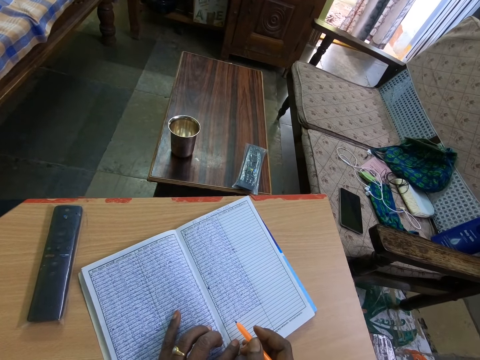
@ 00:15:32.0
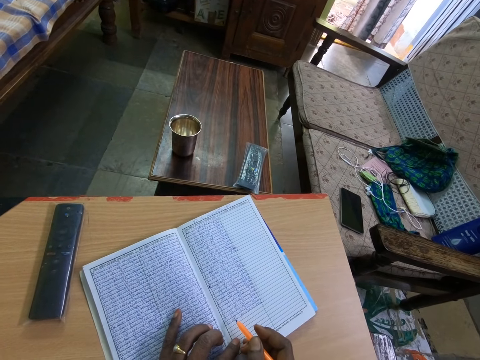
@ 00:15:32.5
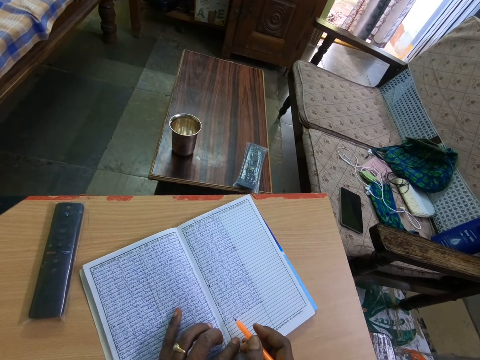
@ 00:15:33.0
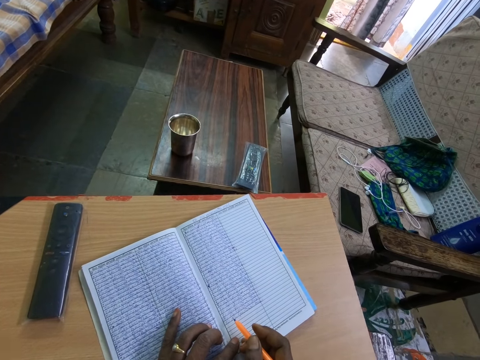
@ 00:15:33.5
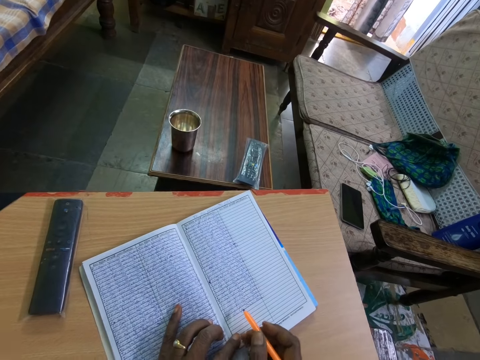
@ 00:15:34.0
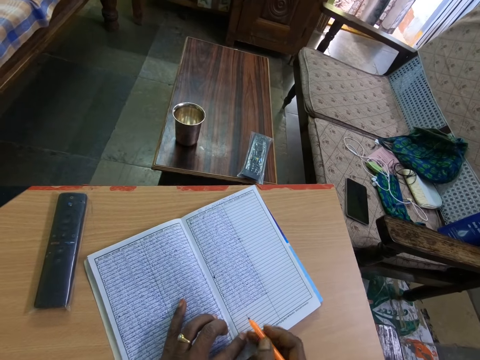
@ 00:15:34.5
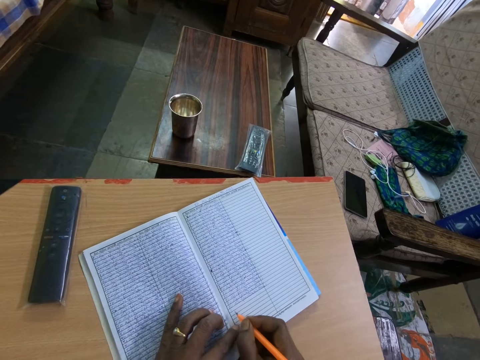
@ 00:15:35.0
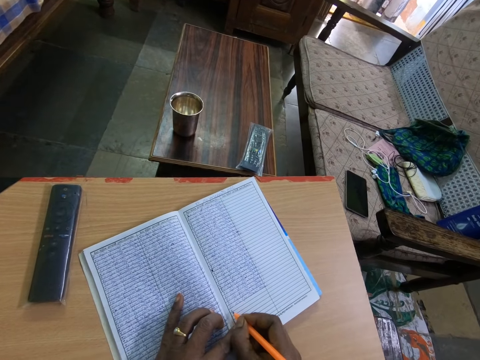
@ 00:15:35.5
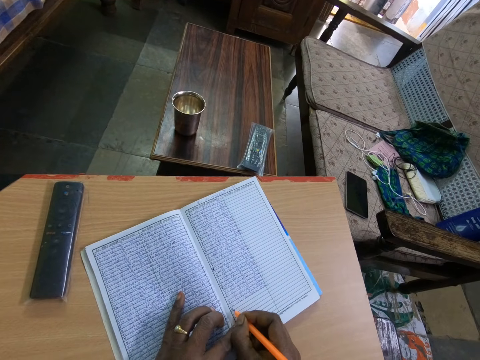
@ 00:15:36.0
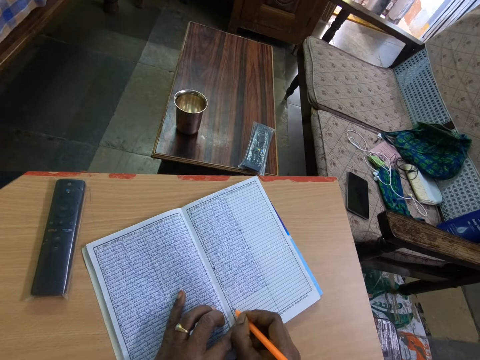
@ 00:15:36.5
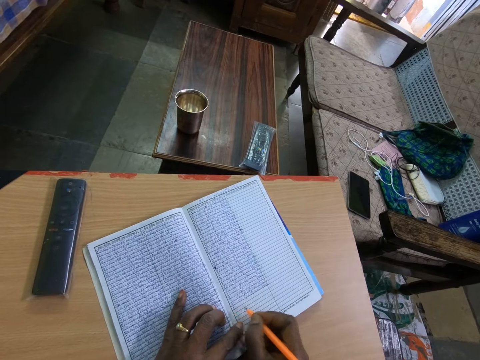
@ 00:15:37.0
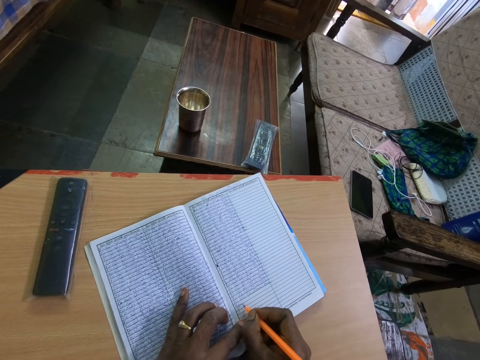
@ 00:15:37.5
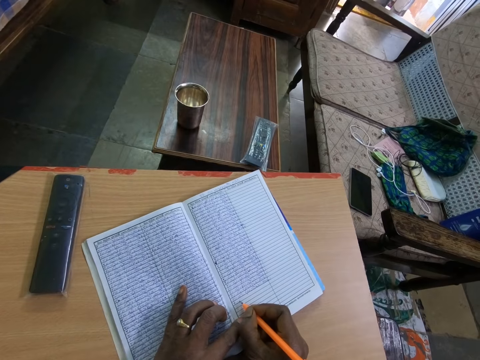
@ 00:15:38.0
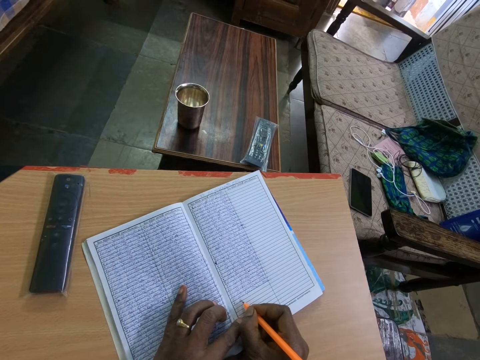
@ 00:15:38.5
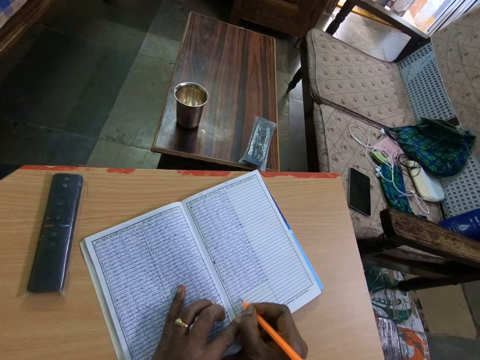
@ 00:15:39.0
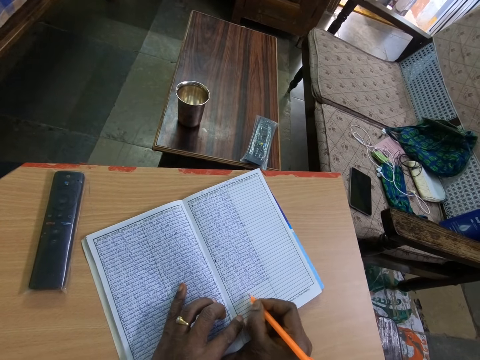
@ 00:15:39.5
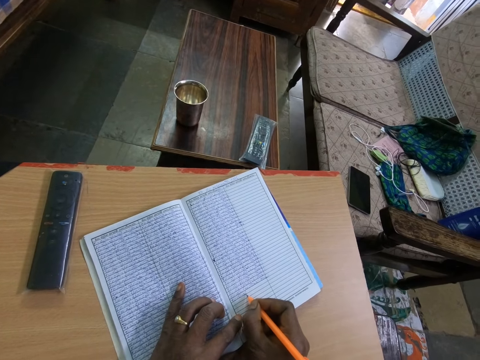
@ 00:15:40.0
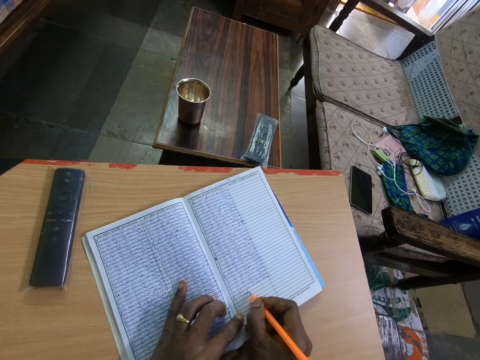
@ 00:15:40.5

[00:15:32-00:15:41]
The camera wearer looks at the book. She writes on the book with the pen in her right hand.

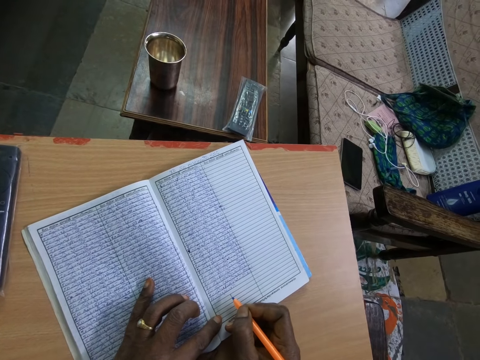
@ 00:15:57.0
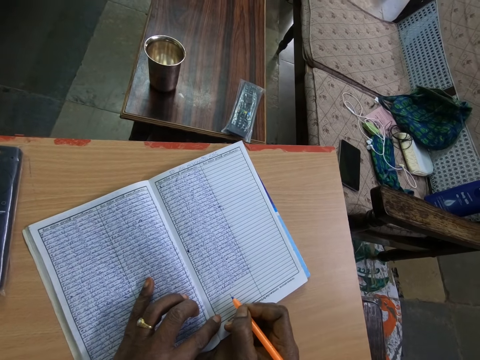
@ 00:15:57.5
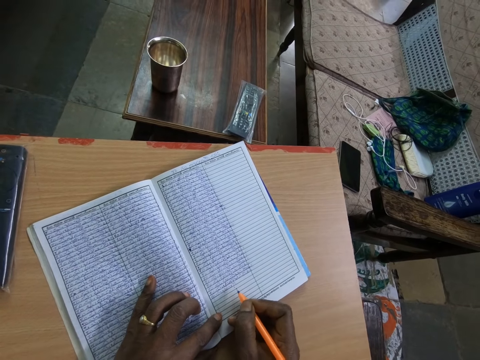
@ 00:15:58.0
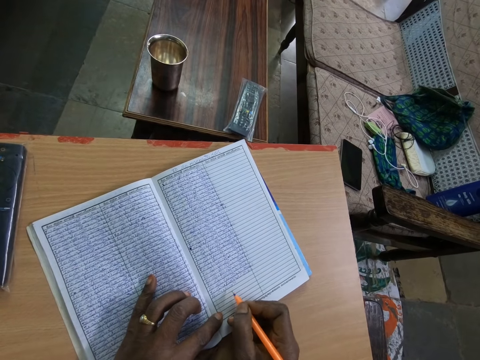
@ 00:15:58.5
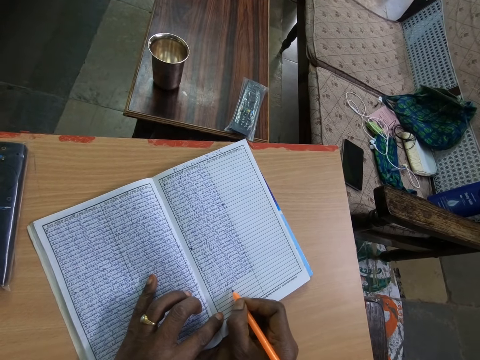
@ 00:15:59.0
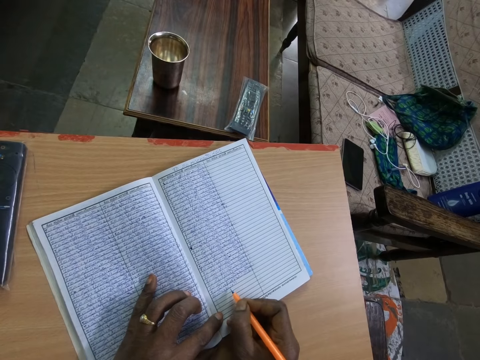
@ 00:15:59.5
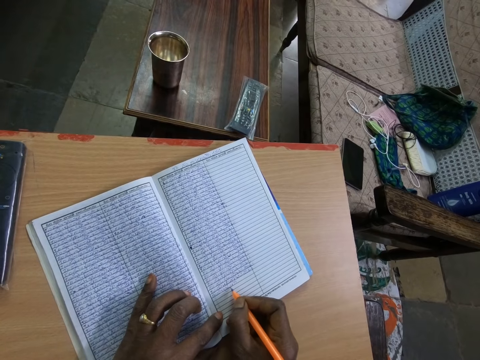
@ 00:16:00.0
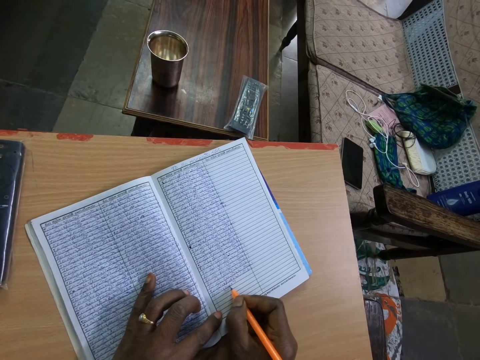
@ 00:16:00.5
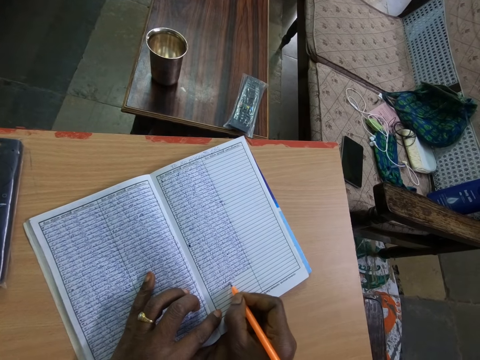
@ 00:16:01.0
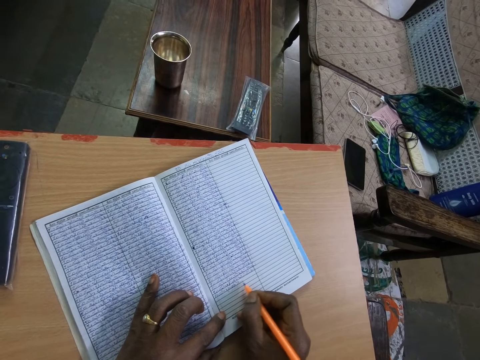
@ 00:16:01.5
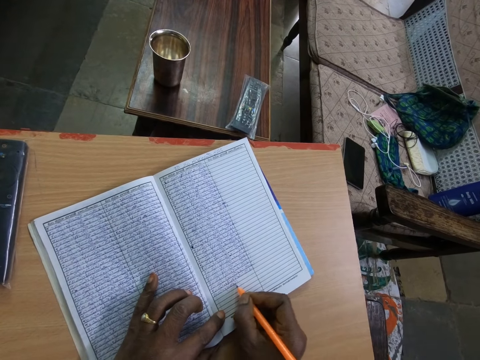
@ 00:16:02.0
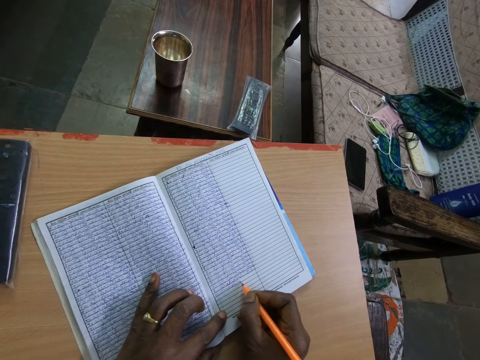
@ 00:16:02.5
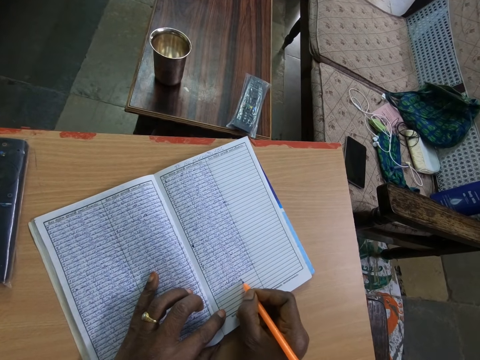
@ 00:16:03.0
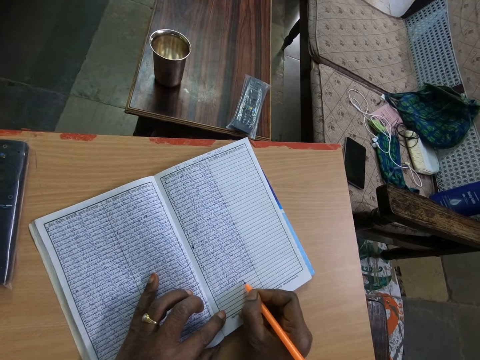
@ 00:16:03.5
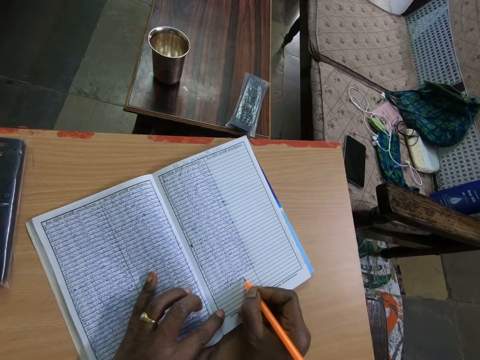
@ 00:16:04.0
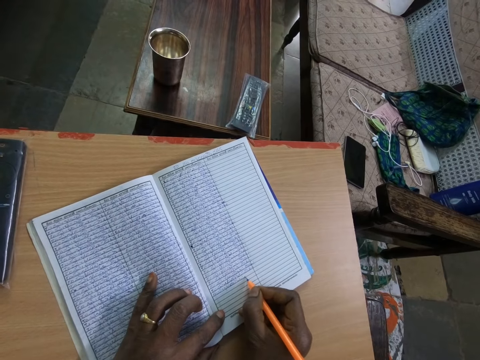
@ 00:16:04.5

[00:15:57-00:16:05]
The camera wearer looks at the book. She writes on the book with the pen in her right hand.

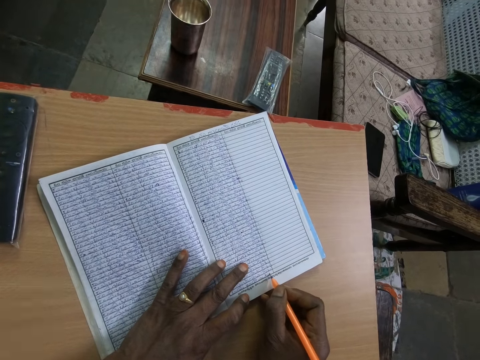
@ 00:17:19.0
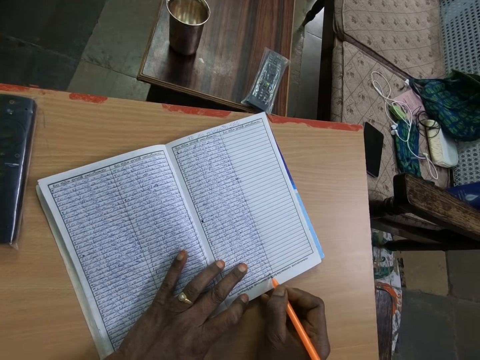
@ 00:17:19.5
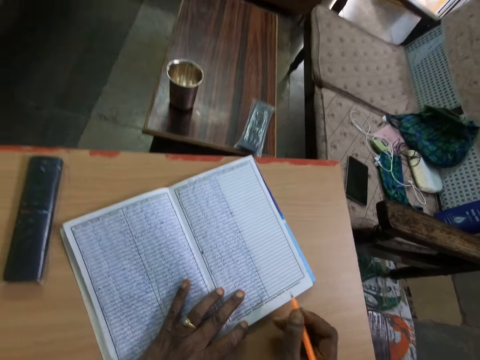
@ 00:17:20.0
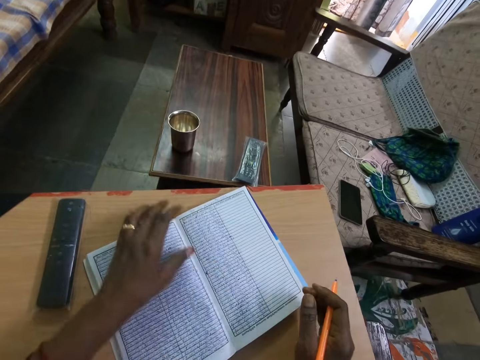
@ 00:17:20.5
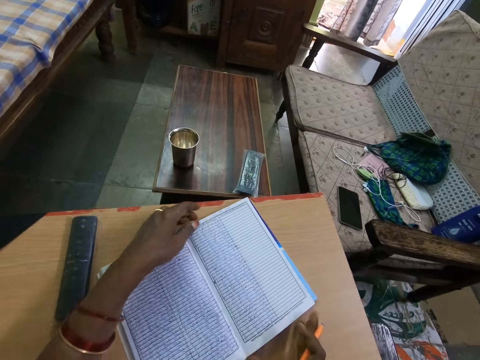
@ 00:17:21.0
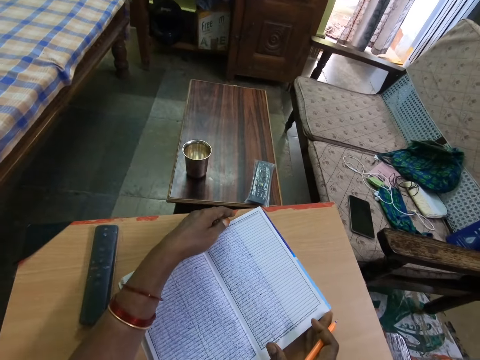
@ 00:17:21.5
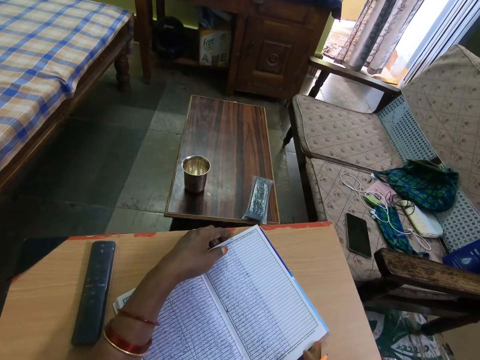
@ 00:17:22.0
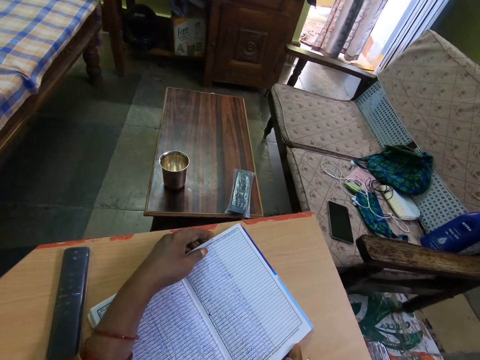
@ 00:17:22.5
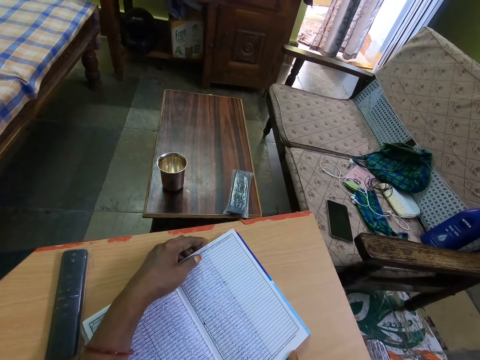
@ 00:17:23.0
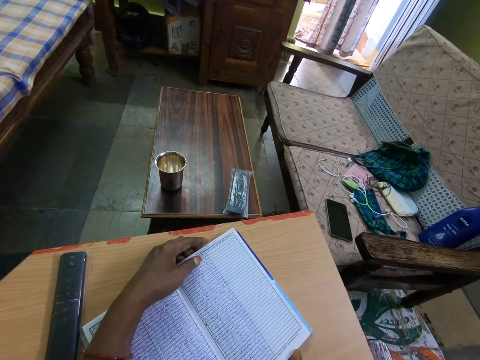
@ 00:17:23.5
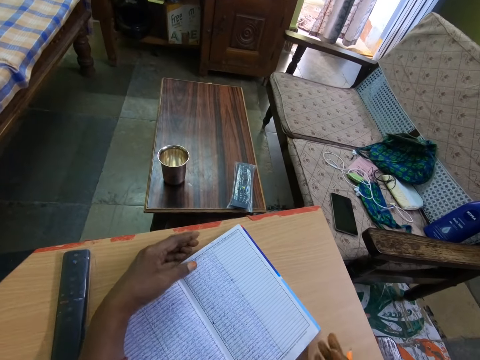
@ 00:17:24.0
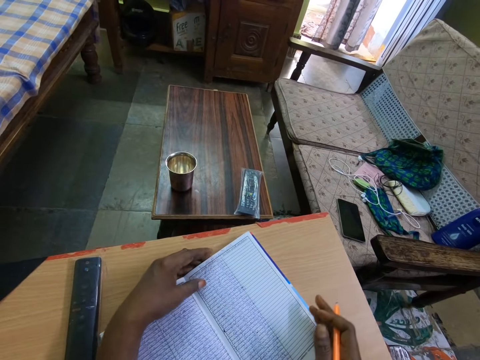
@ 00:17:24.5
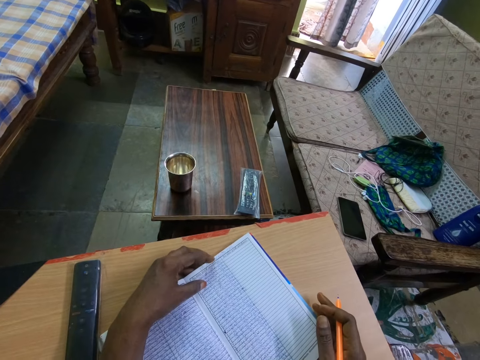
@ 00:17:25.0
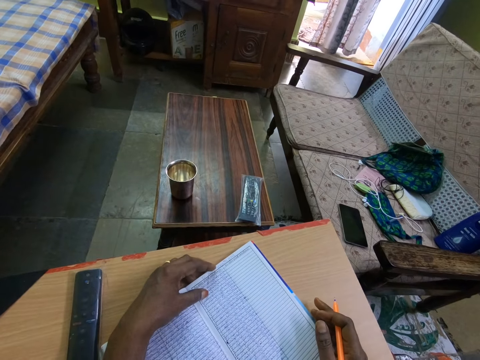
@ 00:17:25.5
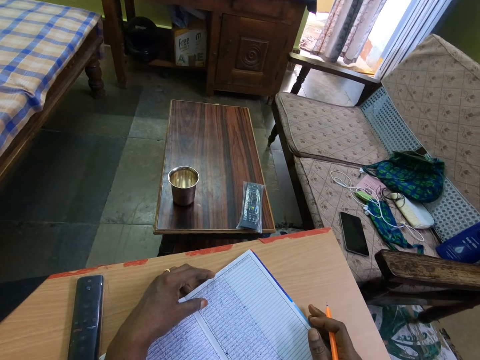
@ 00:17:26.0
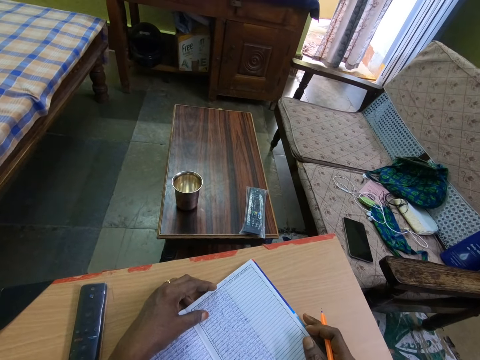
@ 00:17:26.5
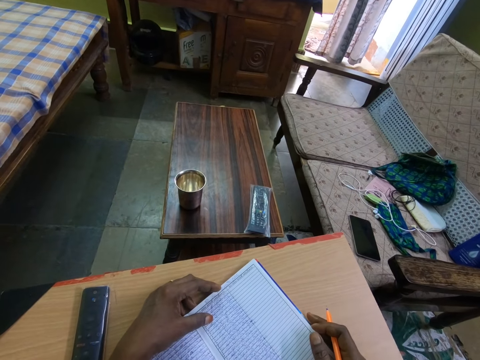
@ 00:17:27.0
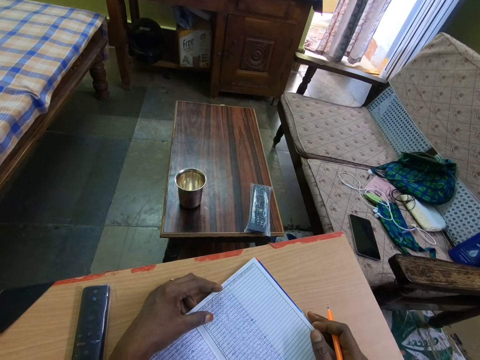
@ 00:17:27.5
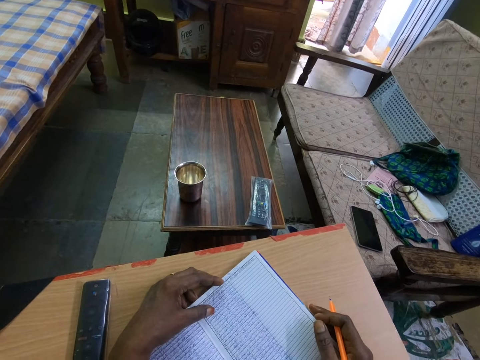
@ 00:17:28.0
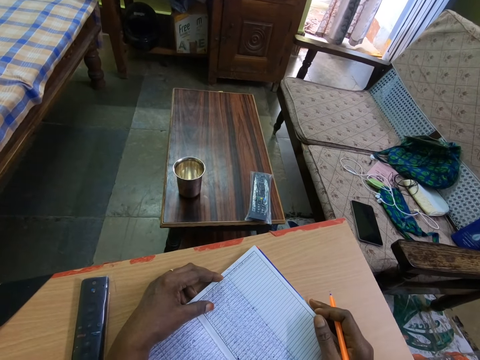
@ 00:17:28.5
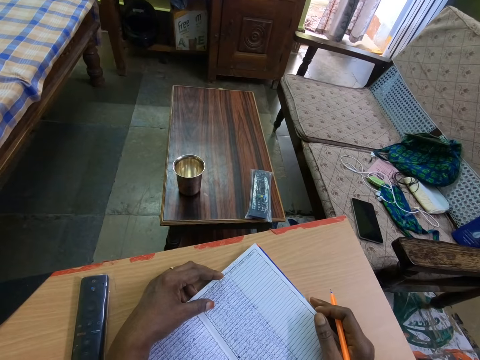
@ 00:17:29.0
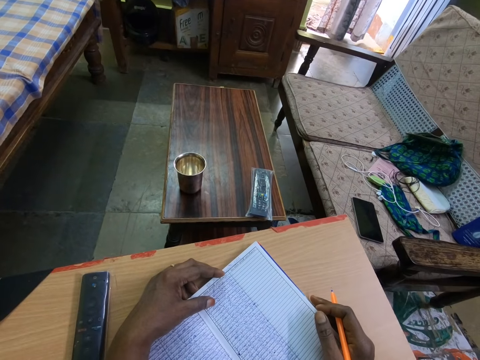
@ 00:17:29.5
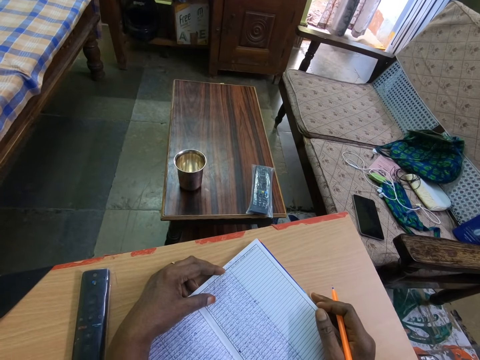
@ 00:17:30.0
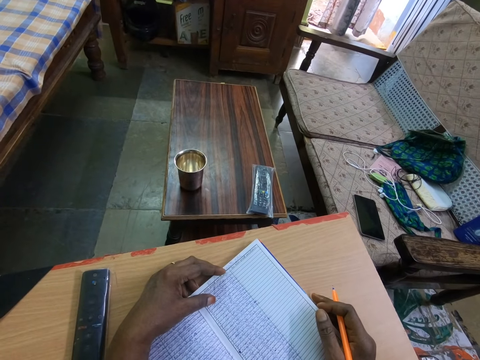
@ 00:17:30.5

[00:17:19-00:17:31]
The camera wearer adjusts the book on the table with both hands. They hold the book with both hands. They adjust the book on the table with both hands.
